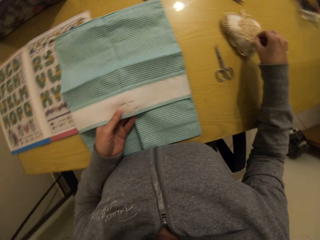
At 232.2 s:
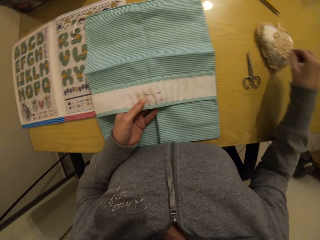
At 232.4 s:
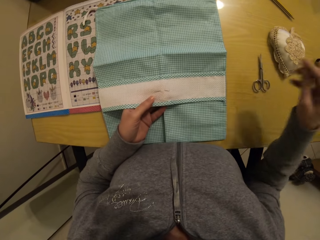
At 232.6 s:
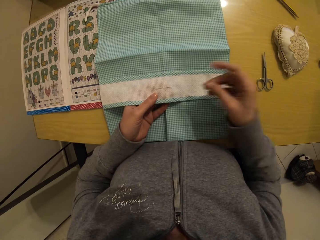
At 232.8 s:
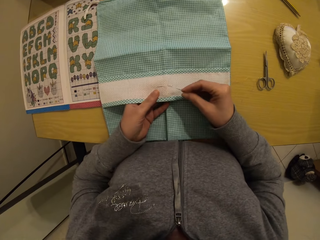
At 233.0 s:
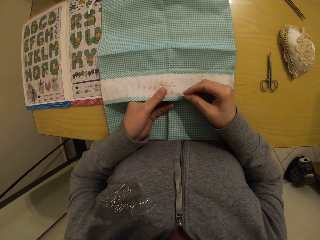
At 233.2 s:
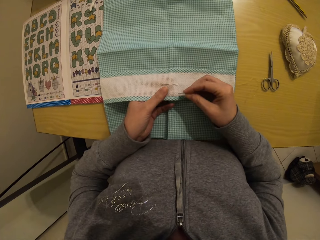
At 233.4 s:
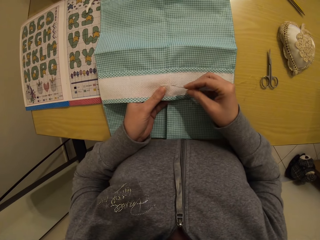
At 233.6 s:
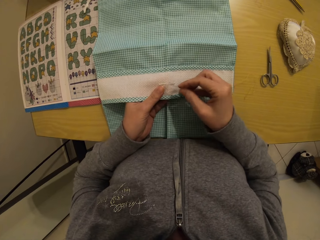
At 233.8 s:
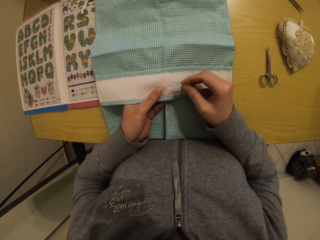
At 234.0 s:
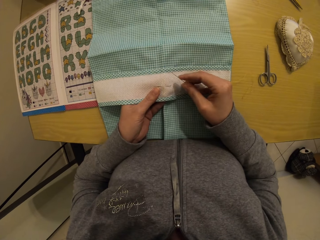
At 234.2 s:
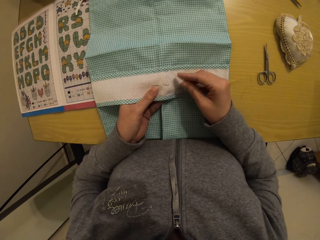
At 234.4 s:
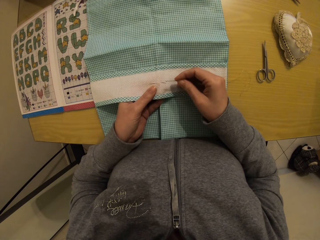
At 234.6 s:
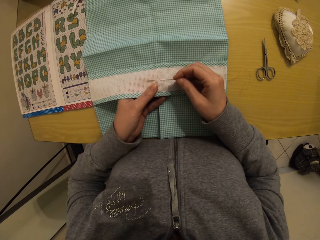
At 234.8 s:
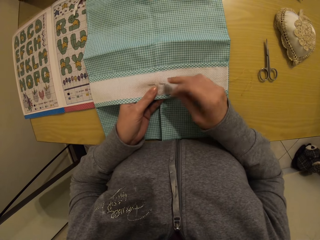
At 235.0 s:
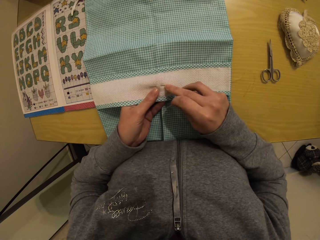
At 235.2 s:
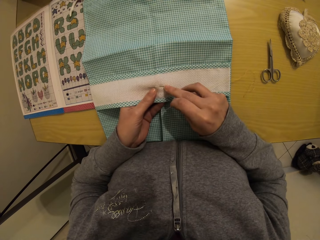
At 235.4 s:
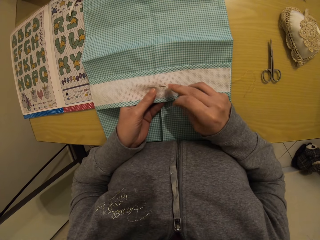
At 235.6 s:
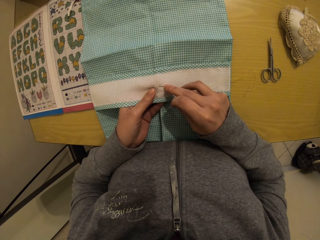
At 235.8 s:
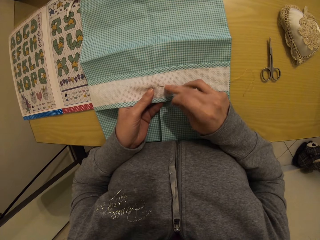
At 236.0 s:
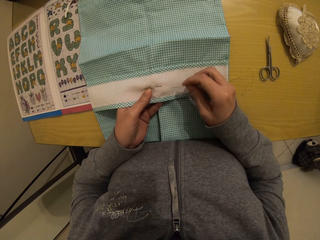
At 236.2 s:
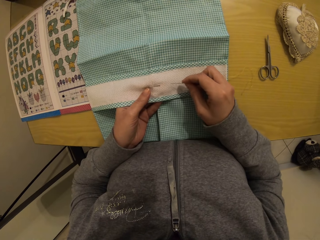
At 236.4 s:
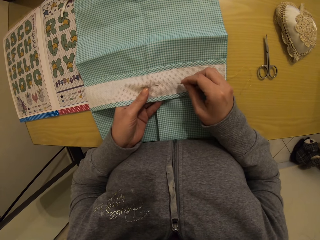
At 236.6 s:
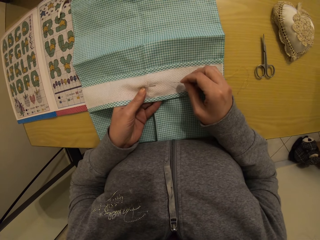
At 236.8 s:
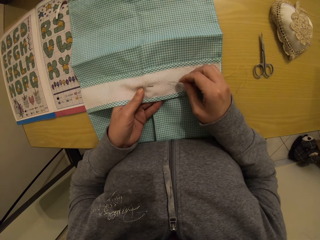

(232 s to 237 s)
The camera wearer drops the needle on the cloth with her right hand.

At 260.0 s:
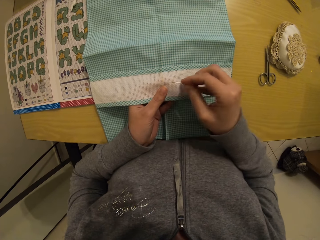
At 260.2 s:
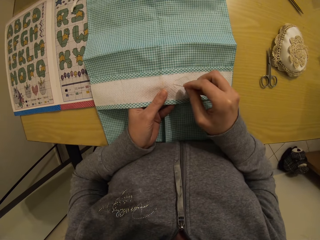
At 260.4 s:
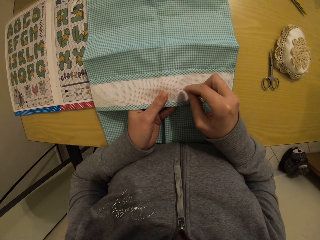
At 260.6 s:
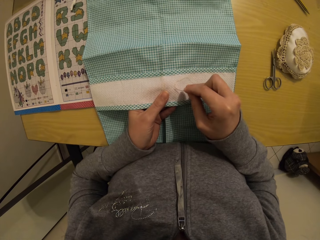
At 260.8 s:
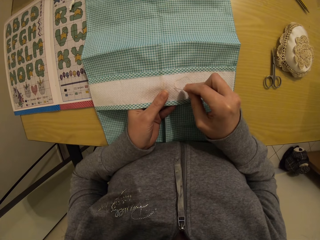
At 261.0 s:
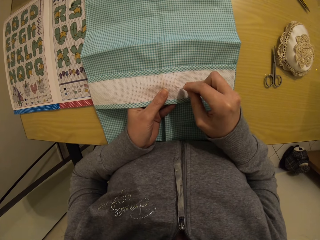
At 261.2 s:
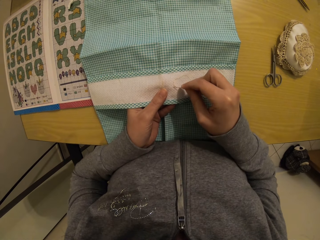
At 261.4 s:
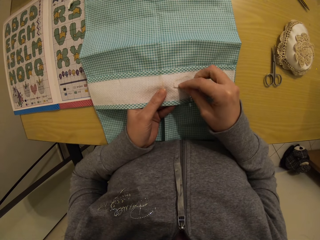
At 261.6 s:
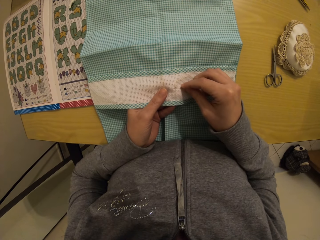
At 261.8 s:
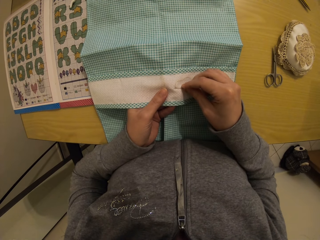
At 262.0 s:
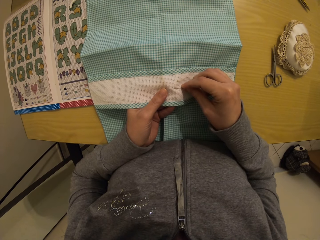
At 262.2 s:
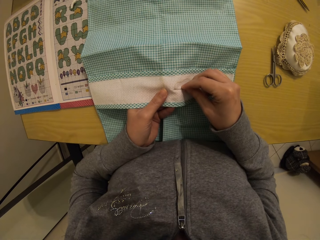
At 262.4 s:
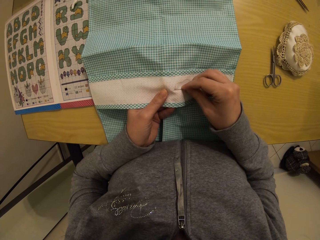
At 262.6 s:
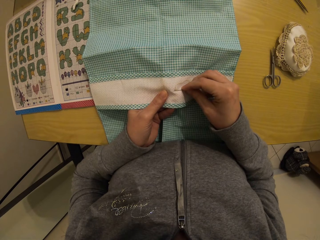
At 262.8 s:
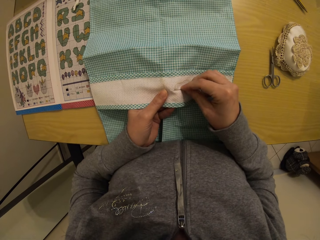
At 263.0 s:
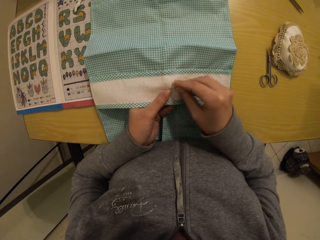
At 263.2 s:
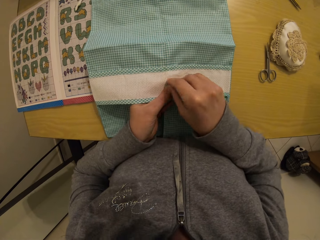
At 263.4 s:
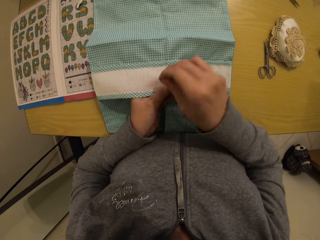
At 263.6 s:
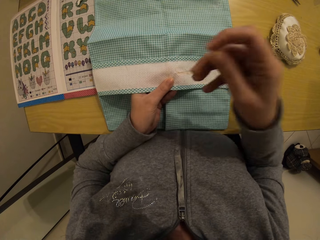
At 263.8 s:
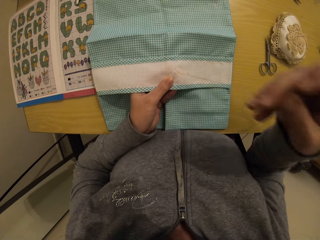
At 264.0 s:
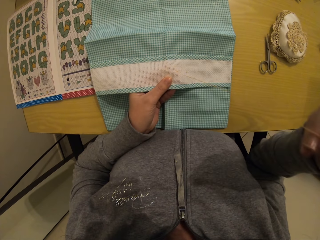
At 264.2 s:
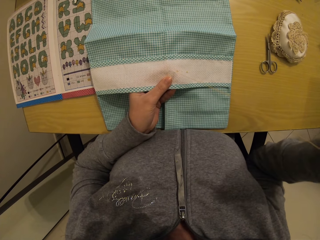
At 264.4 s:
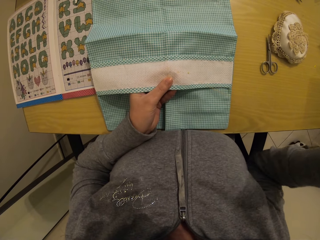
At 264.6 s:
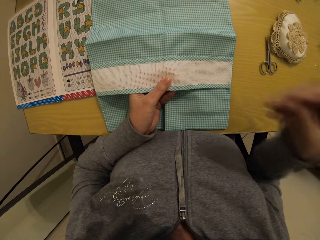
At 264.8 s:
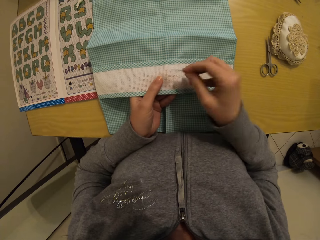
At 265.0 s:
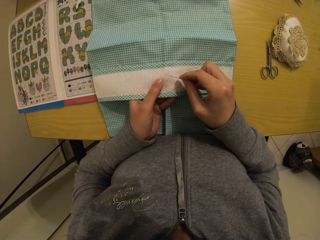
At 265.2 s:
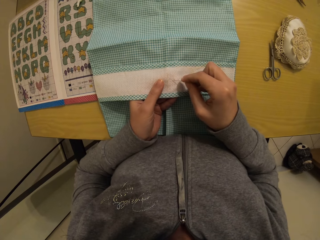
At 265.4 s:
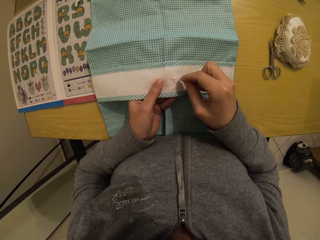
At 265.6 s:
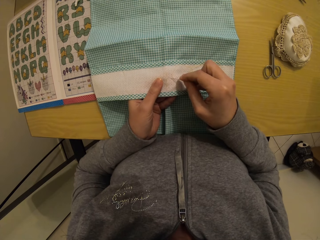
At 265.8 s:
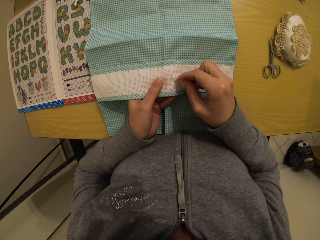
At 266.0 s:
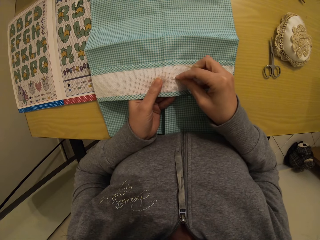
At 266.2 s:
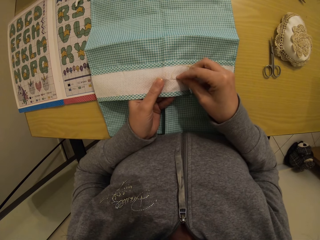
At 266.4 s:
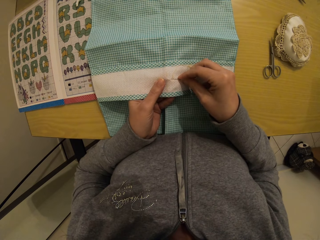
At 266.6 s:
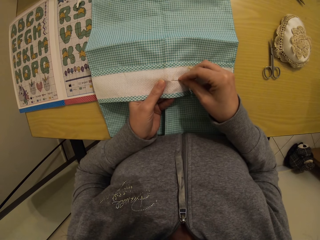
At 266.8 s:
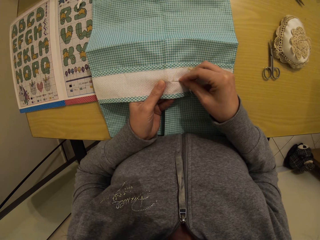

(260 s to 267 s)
The camera wearer inserts the needle in the cloth. She sews the napkin with the needle and thread in her right hand.

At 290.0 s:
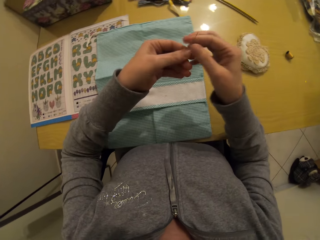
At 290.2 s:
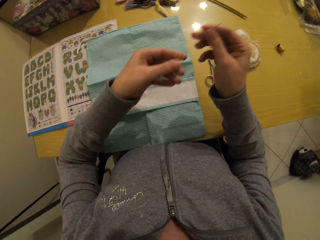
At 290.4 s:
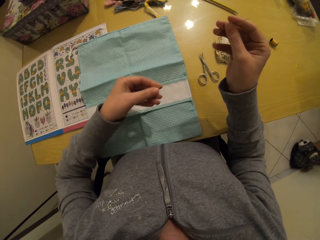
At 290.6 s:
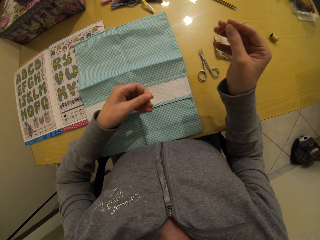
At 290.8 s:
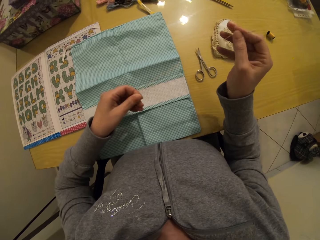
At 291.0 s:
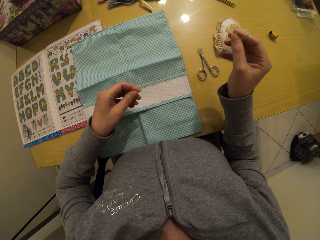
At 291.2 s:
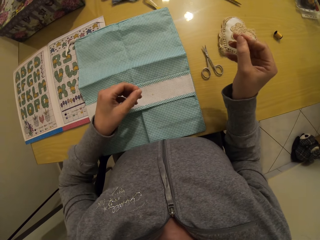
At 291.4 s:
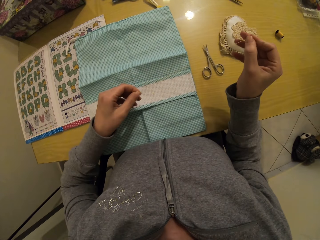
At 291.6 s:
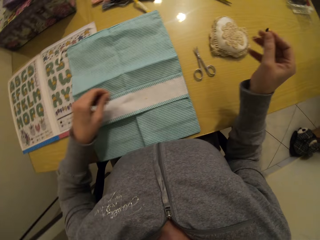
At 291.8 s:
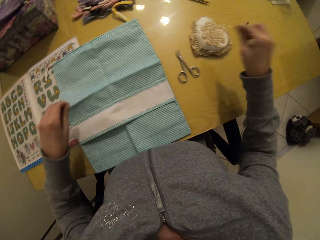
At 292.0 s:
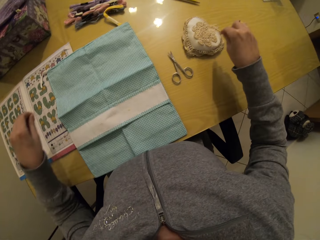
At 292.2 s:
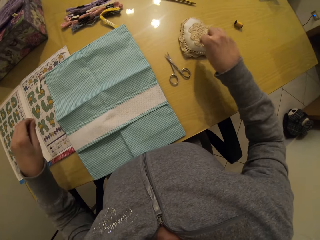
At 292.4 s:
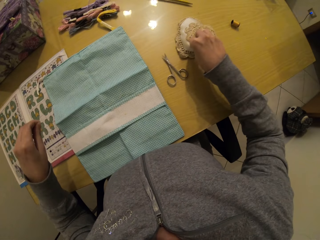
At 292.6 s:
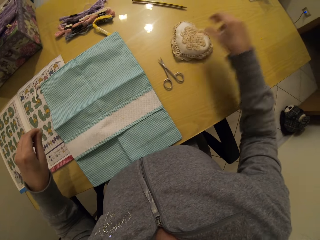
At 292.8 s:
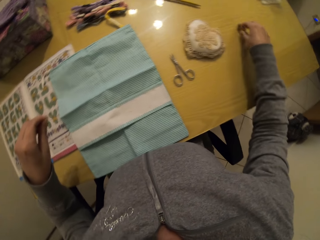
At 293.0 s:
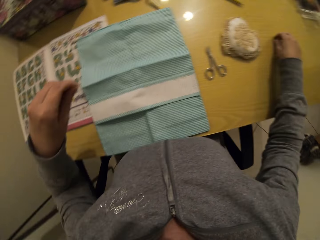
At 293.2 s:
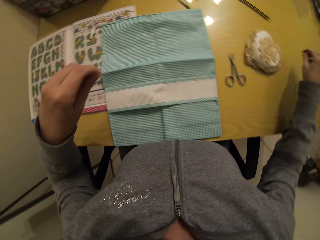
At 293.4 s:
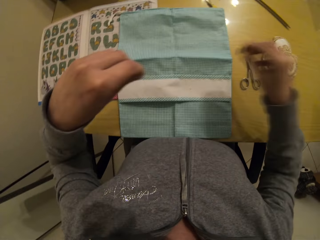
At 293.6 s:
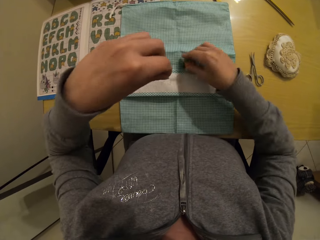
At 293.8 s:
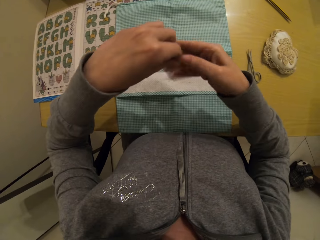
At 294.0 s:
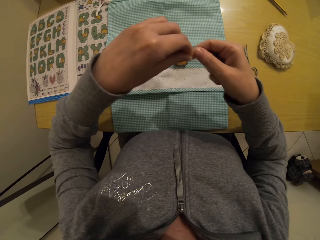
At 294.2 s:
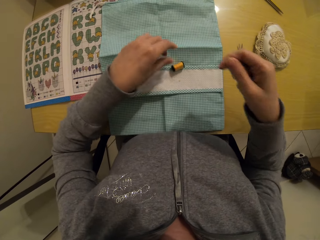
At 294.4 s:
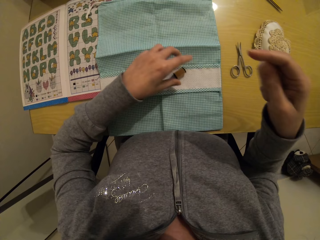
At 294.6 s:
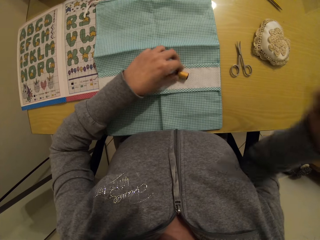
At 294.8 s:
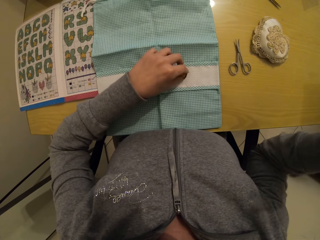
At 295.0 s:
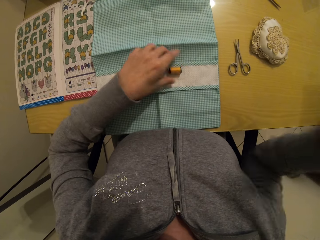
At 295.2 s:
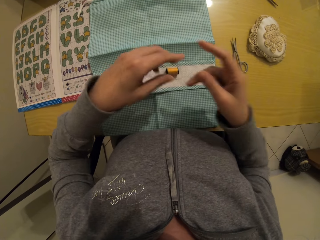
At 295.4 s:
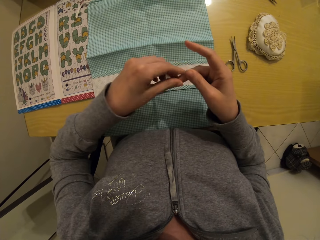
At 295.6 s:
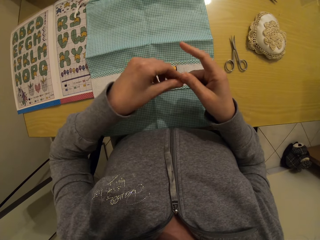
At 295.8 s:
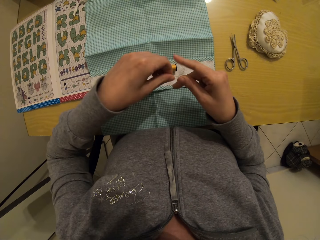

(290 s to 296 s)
The camera wearer passes the needle in her left hand to her right hand. She straightens the thread with her left hand. She pins the needle in her right hand on a needle pad on the table. She lifts a roll of thread on the table with her right hand. She drops the roll of thread in her right hand on the cloth. She passes the thread in her left hand to her right hand. She lifts the thread in her right hand. She moves the roll of thread on the cloth with her left hand. She unrolls the thread.

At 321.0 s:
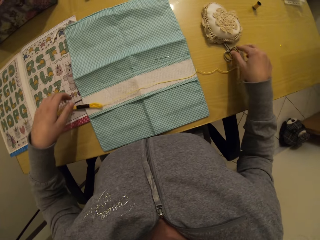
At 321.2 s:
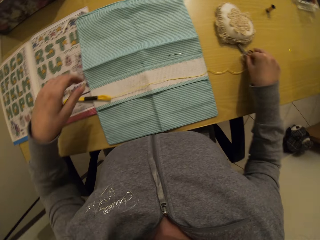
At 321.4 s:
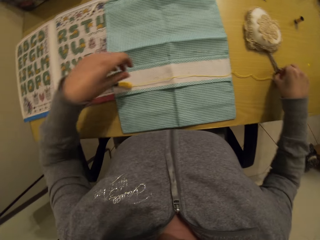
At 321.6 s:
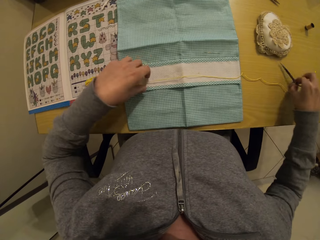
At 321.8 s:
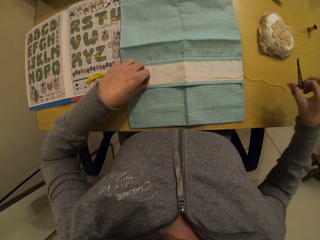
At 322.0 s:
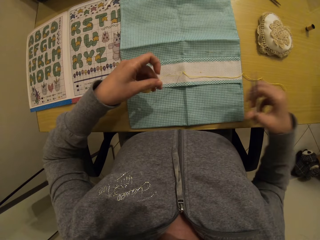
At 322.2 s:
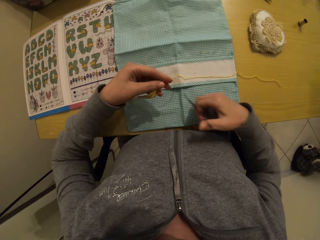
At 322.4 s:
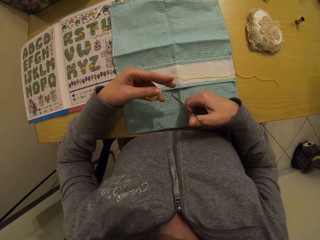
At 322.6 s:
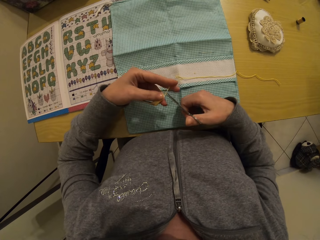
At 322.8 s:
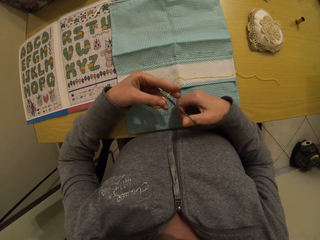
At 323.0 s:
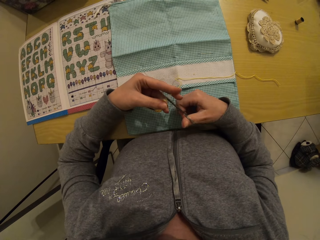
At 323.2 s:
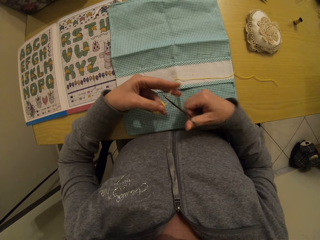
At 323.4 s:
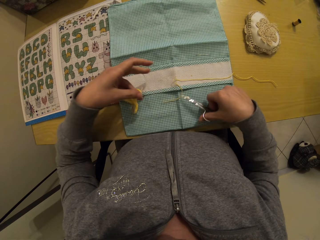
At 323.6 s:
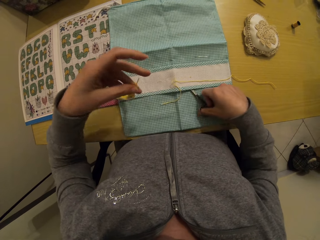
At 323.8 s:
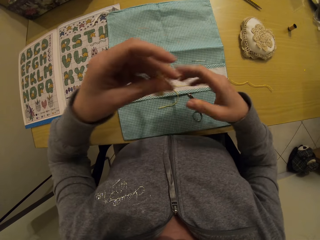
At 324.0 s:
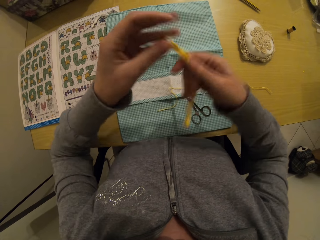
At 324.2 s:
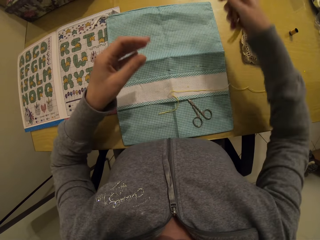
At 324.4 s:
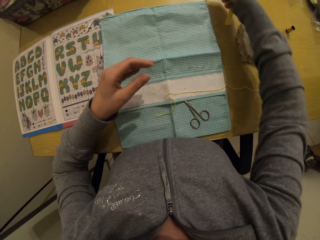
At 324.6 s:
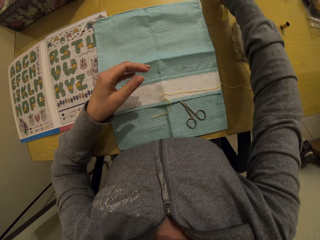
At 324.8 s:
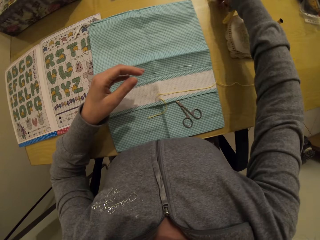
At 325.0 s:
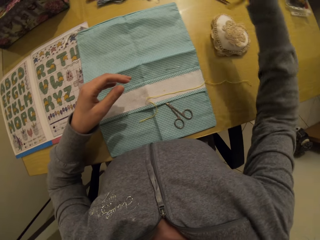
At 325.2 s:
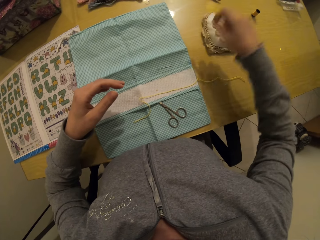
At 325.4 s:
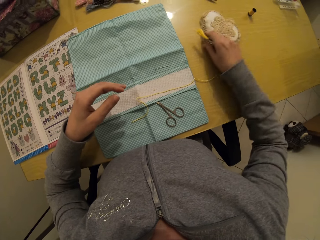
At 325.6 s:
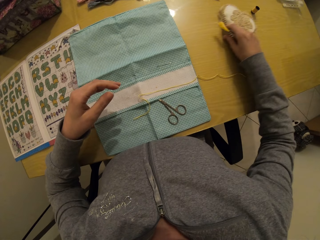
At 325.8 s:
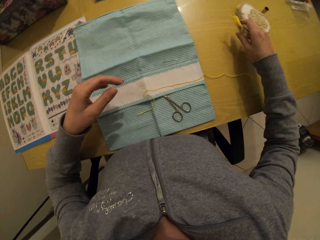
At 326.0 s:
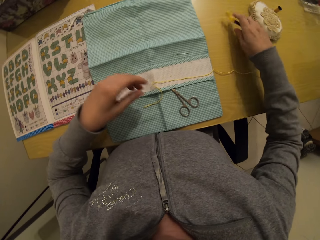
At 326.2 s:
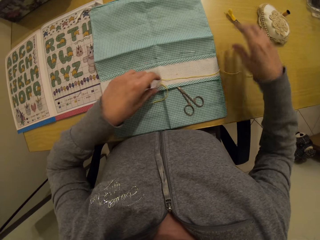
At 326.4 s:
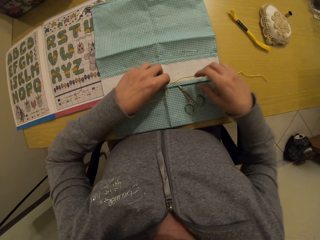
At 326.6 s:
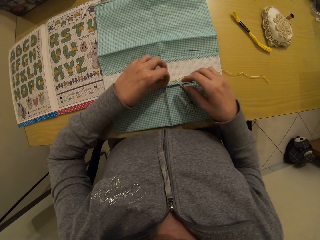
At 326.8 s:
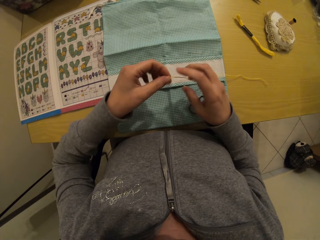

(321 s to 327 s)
The camera wearer drops the jute twine in her right hand on the table. She drops the jute twine in her left hand on the table. She lifts the pair of scissors on the table with her right hand. She lifts the jute twine on the cloth with her left hand. She cuts the jute twine with the pair of scissors in her right hand. She drops the pair of scissors in her right hand on the cloth. She lifts the jute twine in her left hand. She passes the jute twine in her left hand to her right hand. She moves the needle pad on the table with her right hand. She drops the jute twine in her right hand on the table. She lifts the jute twine on the cloth with her left hand.
